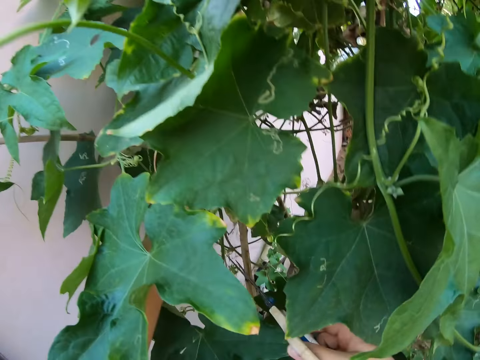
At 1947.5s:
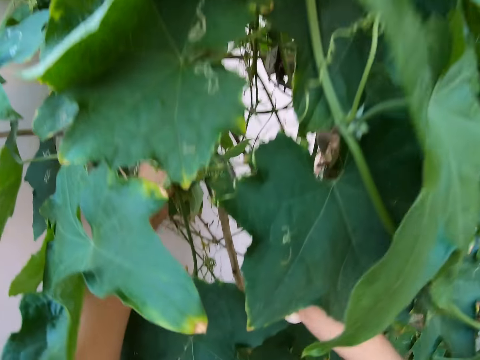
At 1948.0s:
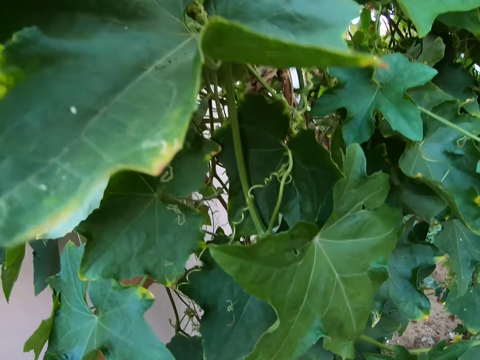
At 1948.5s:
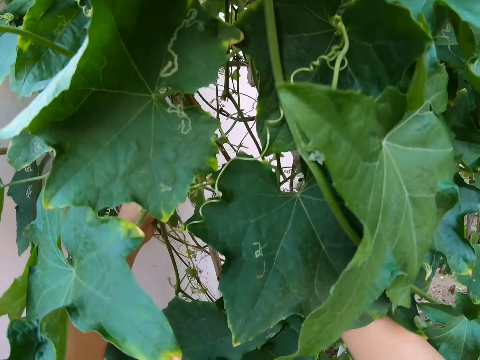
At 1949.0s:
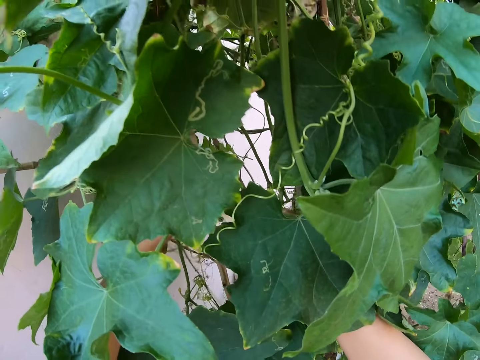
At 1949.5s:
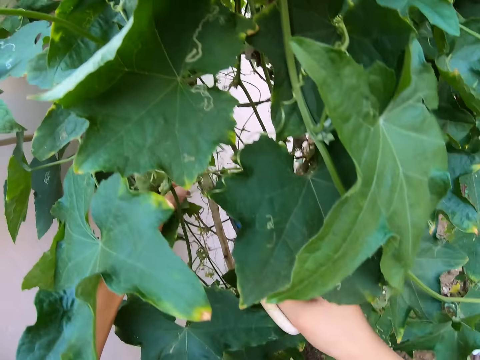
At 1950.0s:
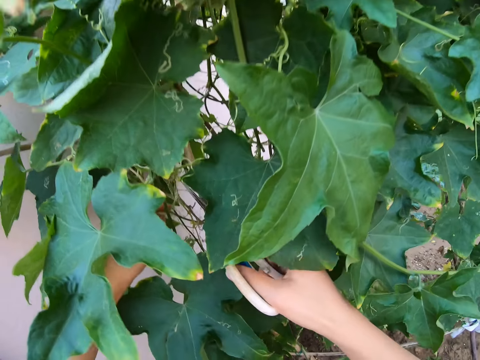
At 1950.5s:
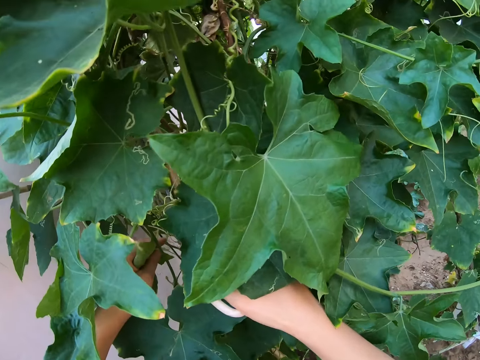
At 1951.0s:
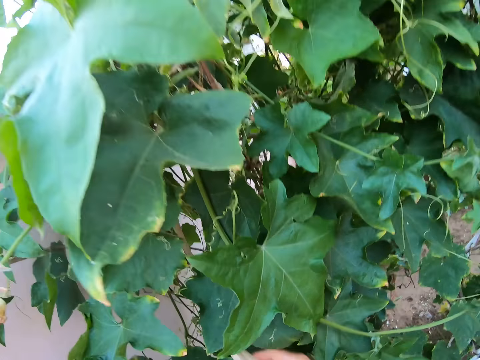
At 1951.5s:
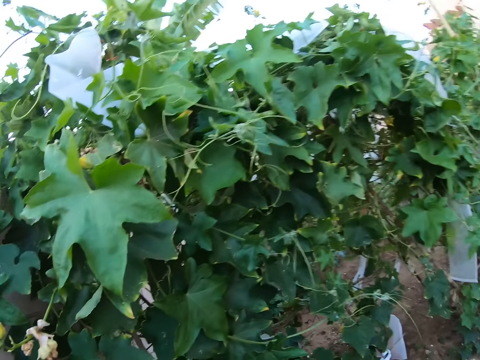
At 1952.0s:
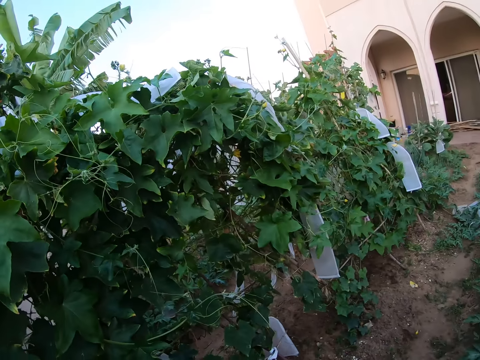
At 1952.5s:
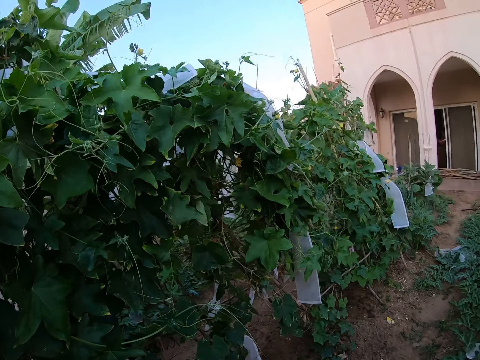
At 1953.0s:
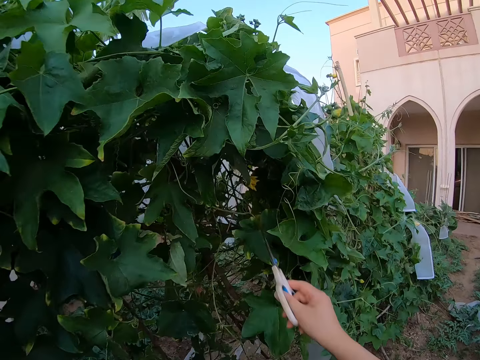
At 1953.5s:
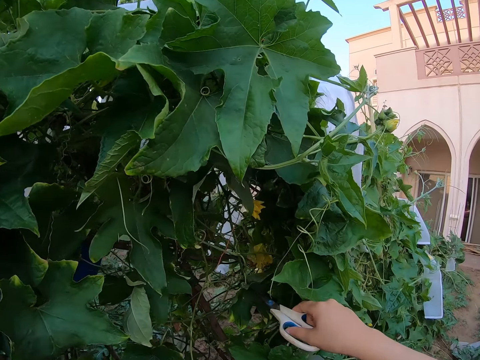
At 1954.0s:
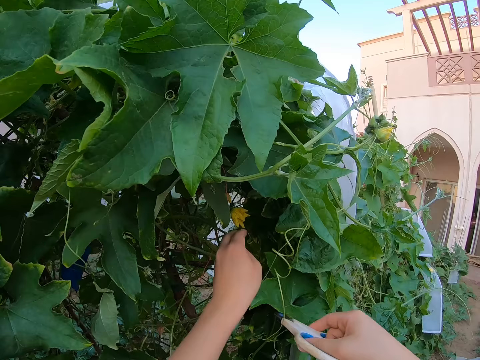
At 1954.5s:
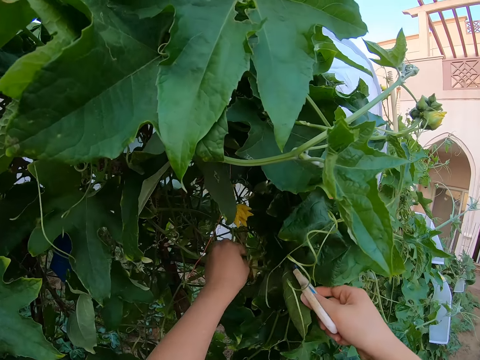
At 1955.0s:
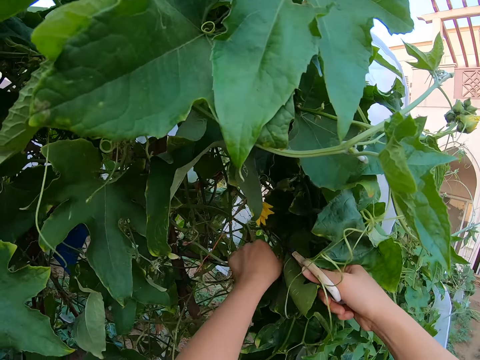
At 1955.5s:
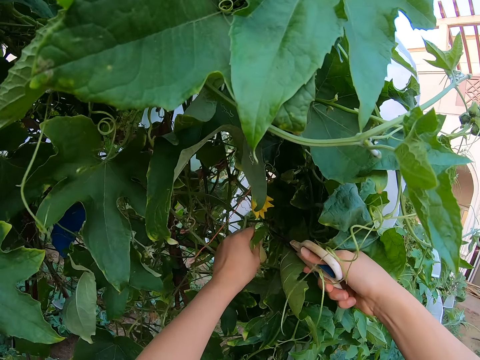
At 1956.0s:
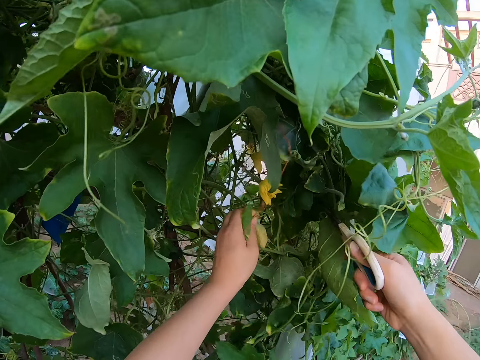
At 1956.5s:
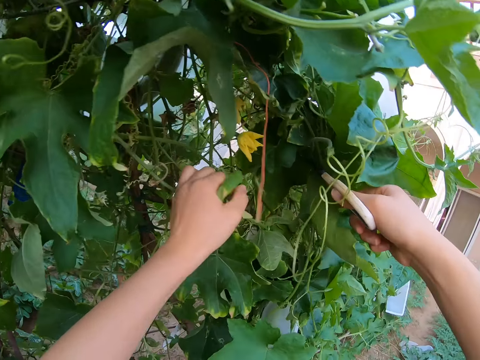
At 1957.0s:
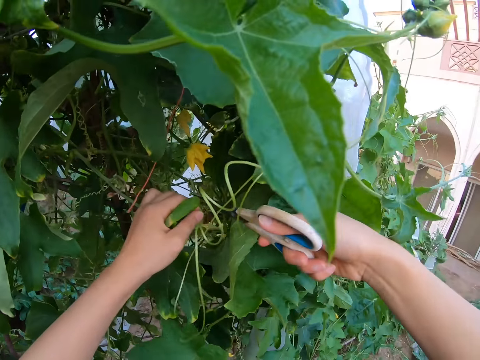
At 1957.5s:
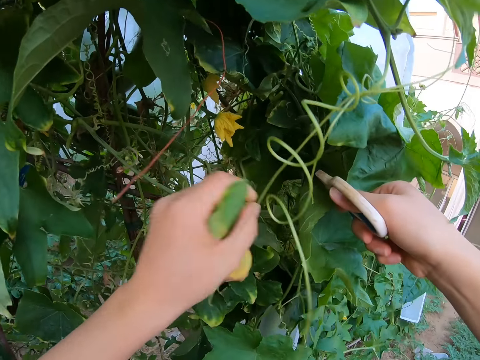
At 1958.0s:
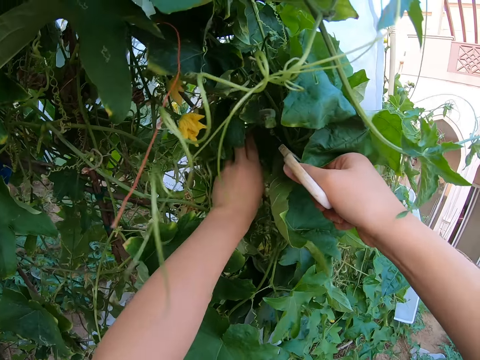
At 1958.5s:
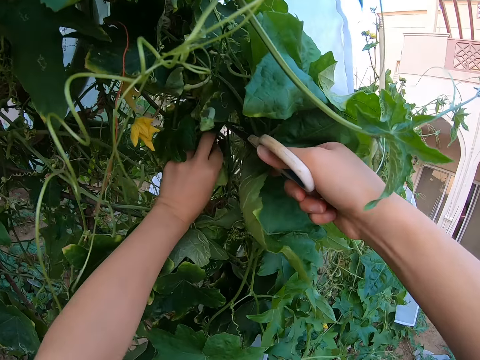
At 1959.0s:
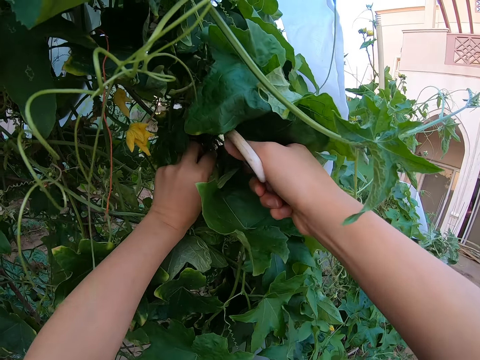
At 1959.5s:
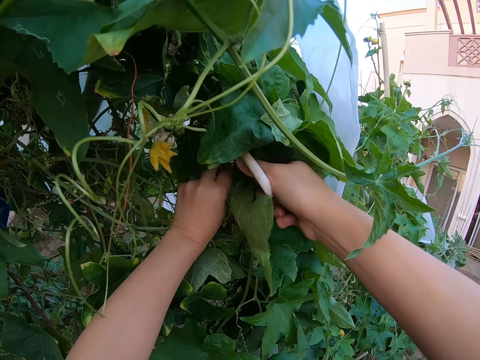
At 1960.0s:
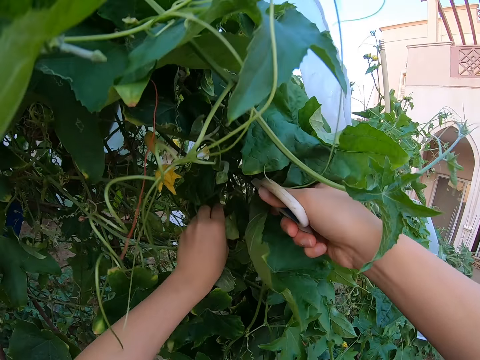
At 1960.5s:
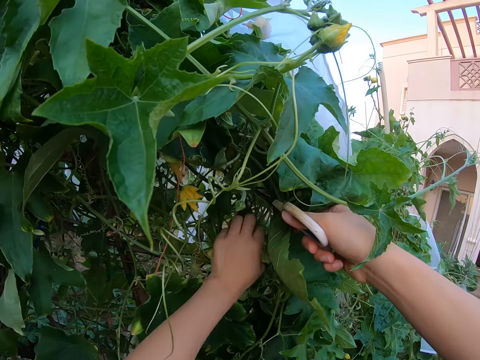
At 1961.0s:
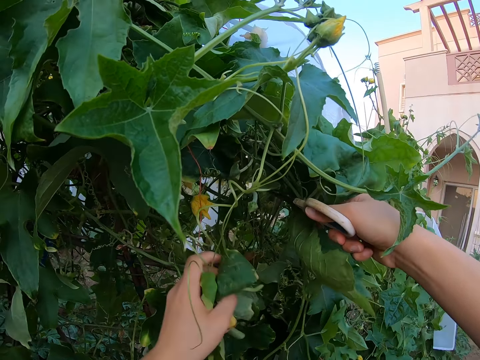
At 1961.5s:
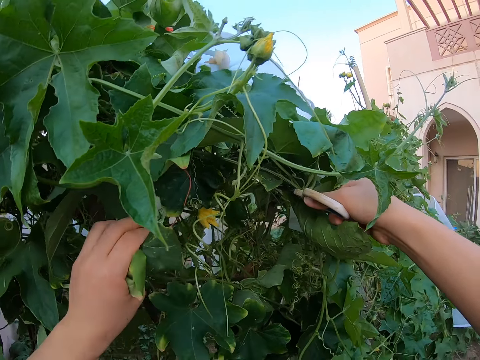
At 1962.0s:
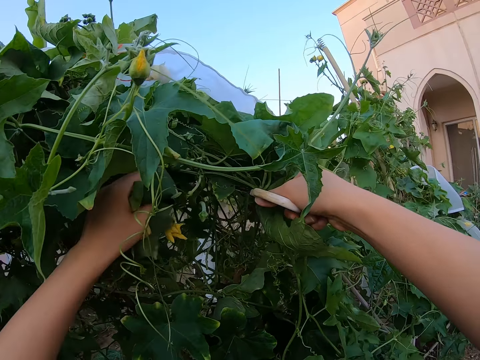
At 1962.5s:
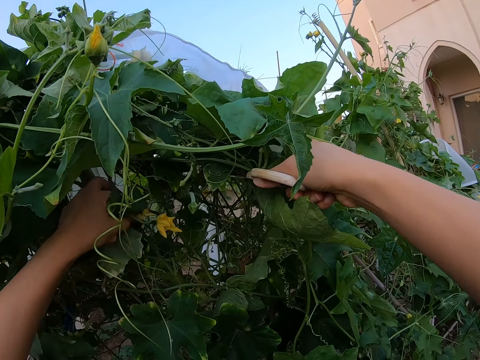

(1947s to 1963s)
The camera wearer cuts the weathered leaf with a pair of scissors. She holds a weathered passion leaf with her left hand. She cuts the weathered leaf with the pair of scissors. She holds a weathered passion leaf with her left hand. She cuts the weathered leaf with the pair of scissors.

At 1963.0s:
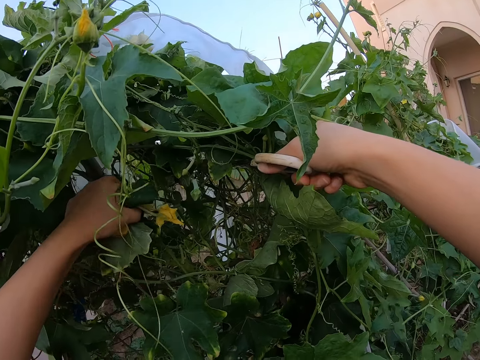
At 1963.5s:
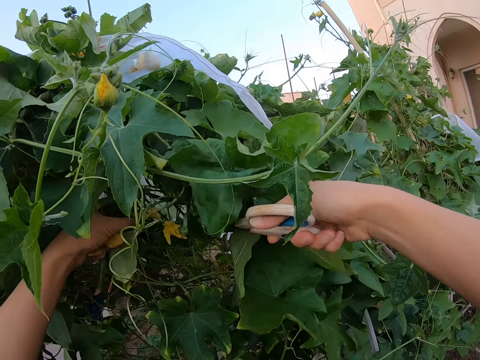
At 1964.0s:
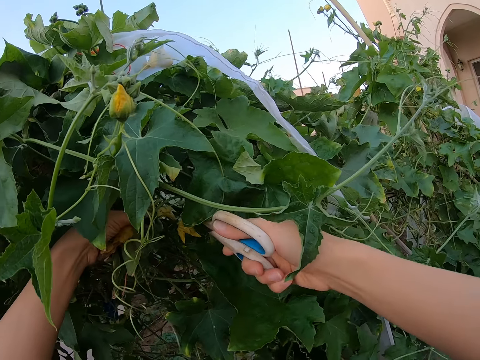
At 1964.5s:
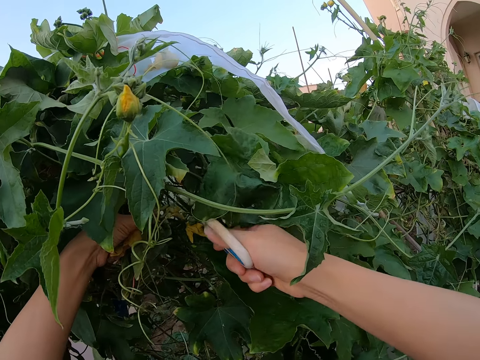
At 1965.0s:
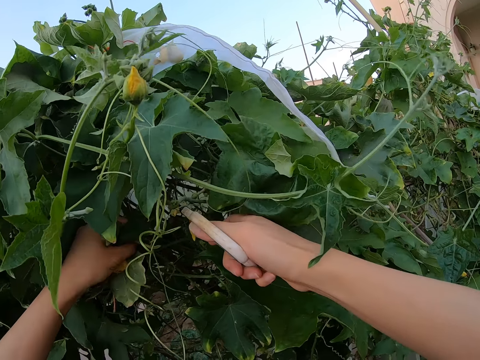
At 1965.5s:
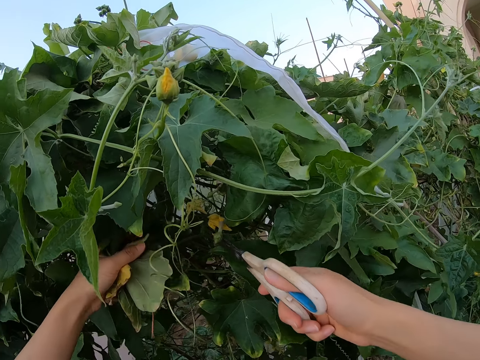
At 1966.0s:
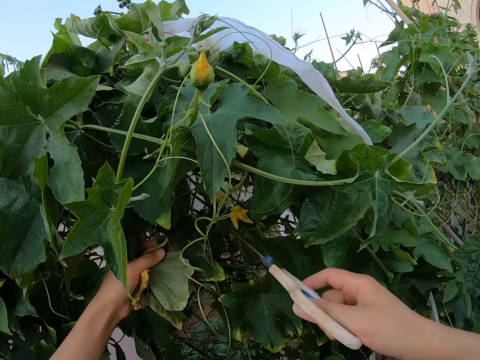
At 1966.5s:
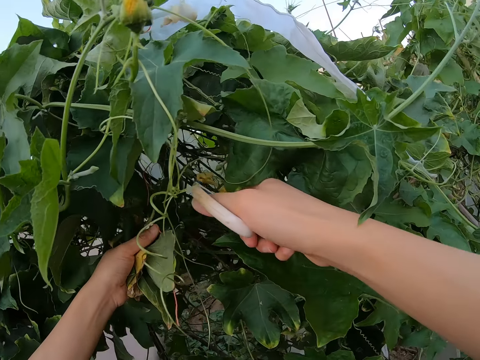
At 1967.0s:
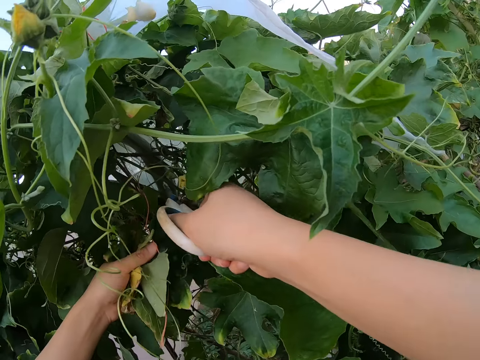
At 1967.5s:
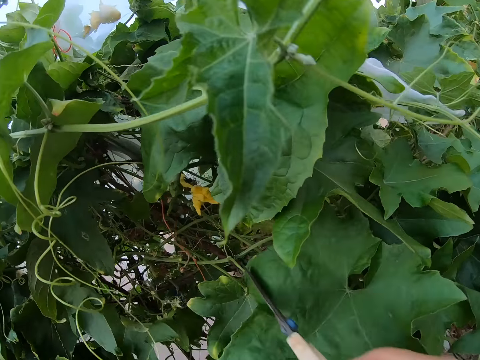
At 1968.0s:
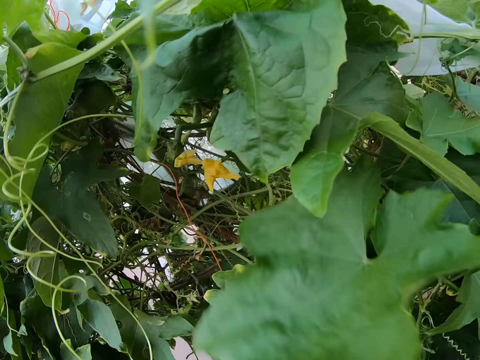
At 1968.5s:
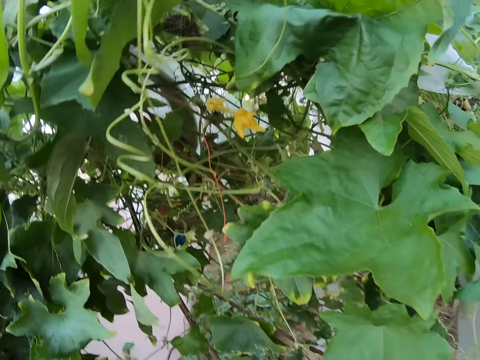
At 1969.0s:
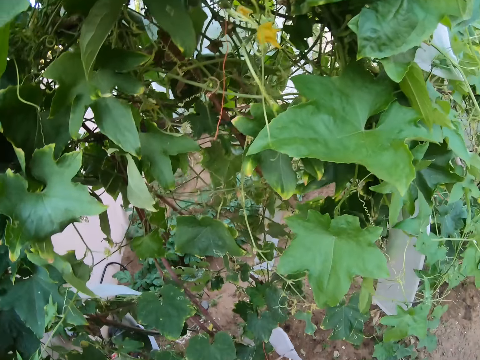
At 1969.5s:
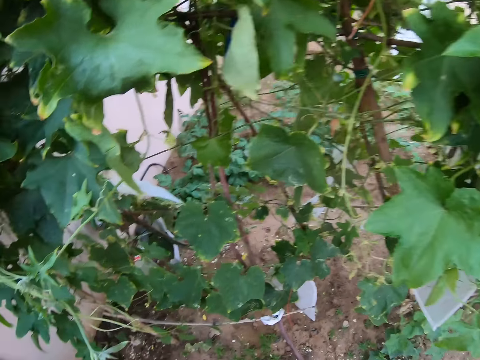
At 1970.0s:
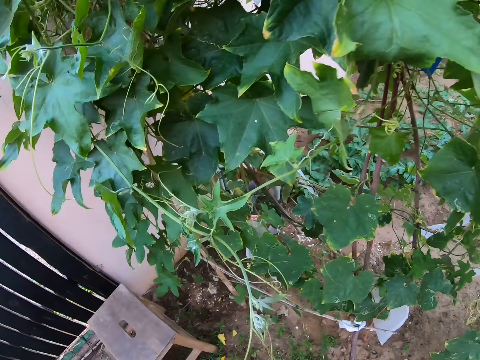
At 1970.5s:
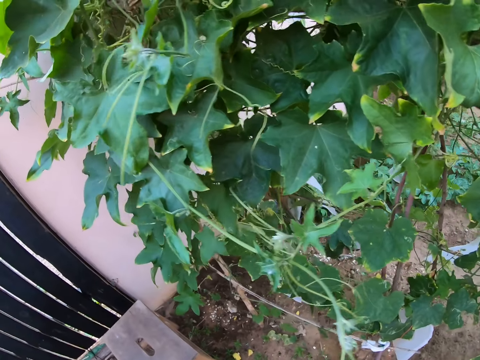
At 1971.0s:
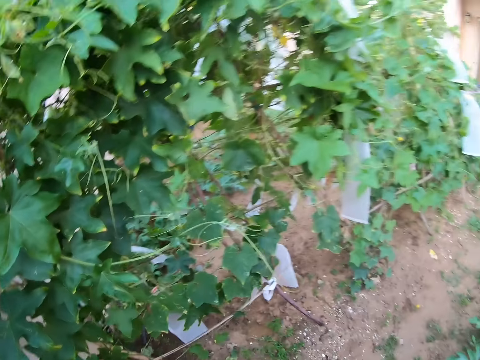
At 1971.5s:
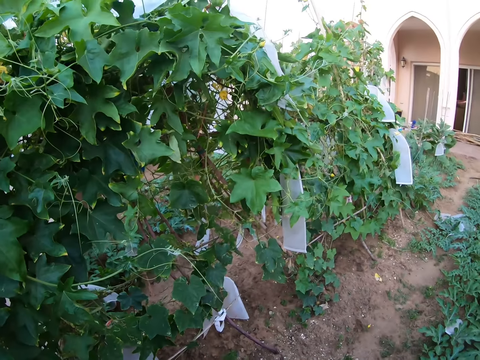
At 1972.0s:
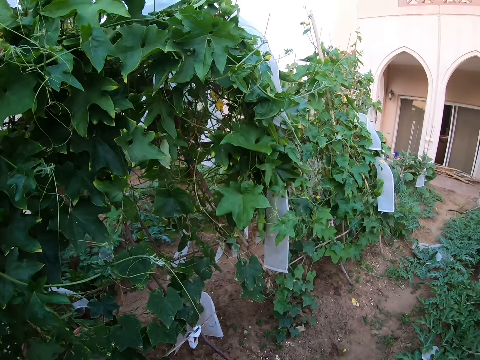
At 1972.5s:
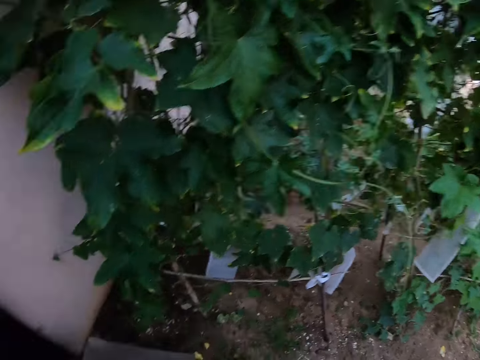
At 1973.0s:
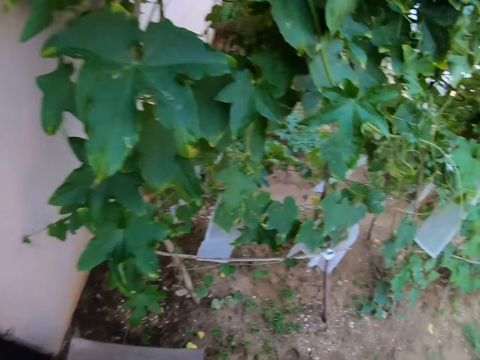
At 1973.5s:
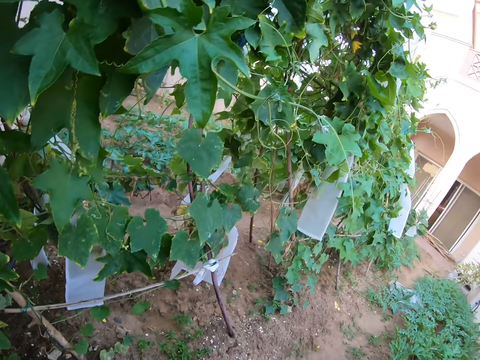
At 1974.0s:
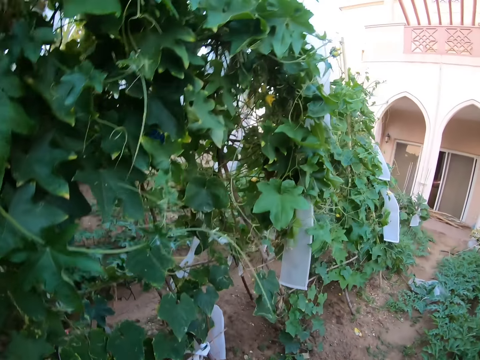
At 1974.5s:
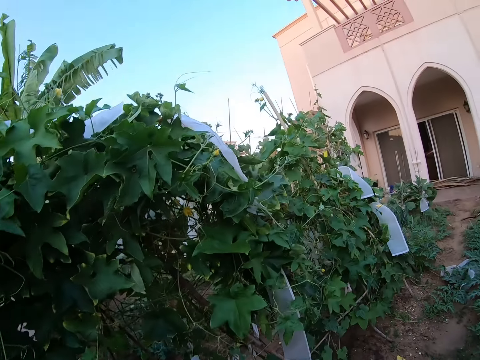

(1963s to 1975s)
The camera wearer holds a weathered passion leaf with her left hand. She cuts the weathered leaf with a pair of scissors. She holds a weathered passion leaf with her left hand. She cuts the weathered leaf with the pair of scissors. She looks around the passion plant. She stares at the plant.
